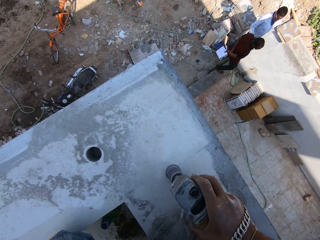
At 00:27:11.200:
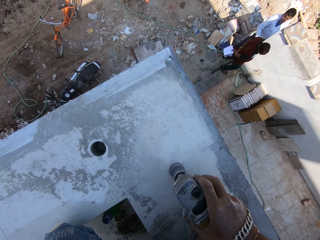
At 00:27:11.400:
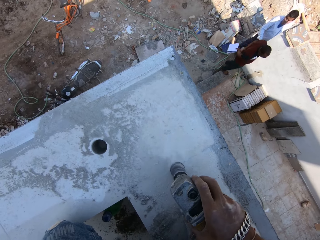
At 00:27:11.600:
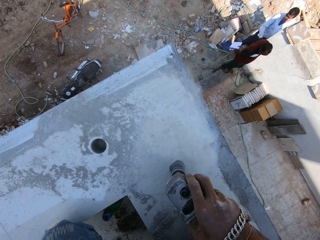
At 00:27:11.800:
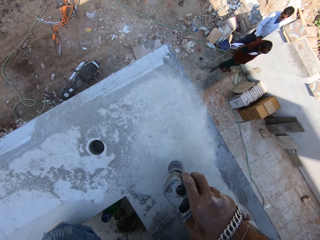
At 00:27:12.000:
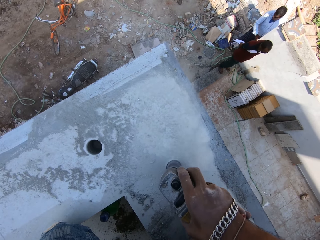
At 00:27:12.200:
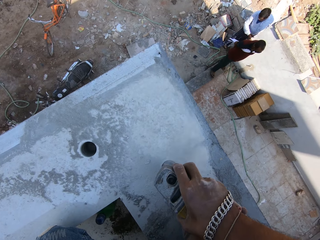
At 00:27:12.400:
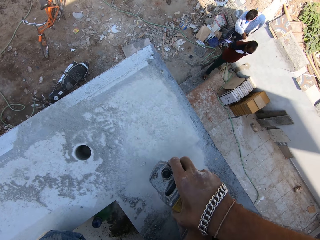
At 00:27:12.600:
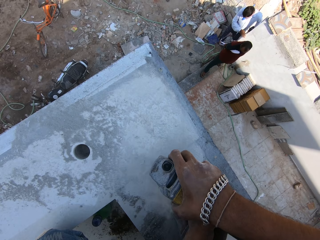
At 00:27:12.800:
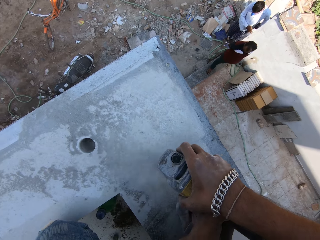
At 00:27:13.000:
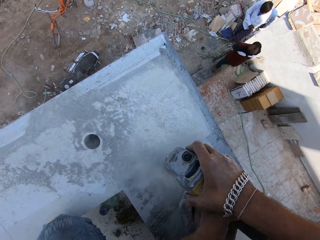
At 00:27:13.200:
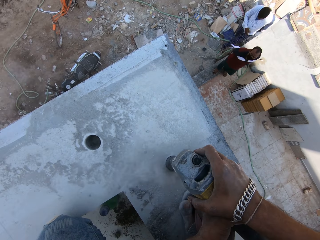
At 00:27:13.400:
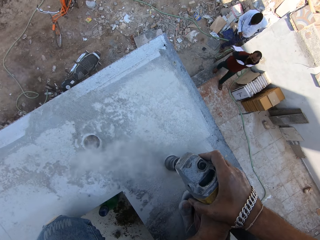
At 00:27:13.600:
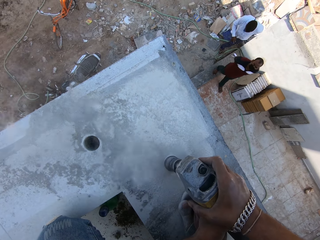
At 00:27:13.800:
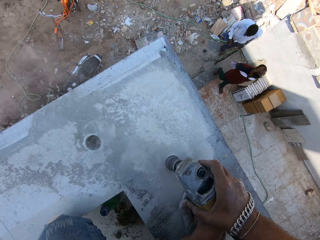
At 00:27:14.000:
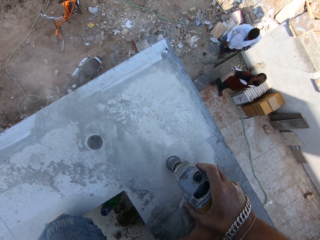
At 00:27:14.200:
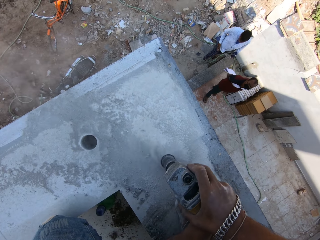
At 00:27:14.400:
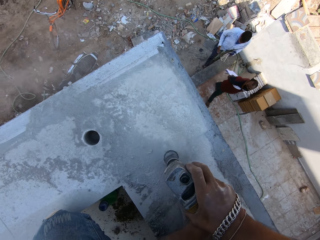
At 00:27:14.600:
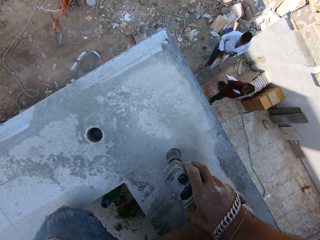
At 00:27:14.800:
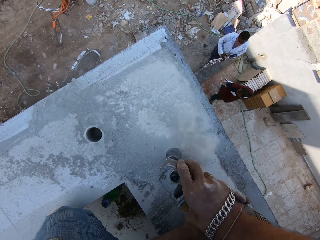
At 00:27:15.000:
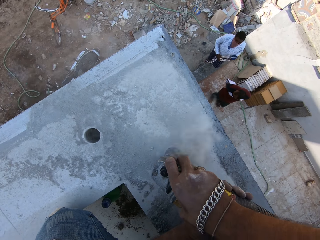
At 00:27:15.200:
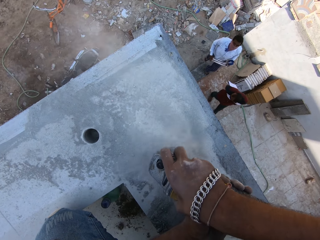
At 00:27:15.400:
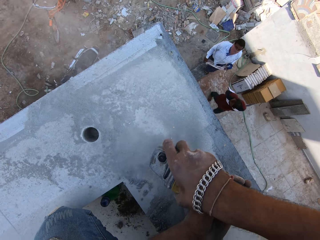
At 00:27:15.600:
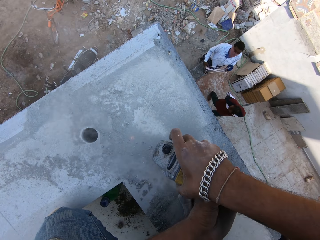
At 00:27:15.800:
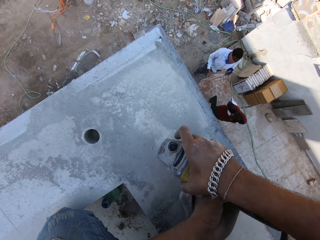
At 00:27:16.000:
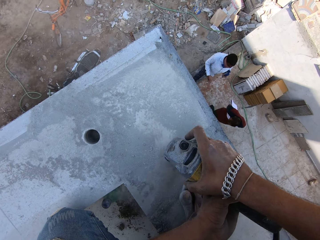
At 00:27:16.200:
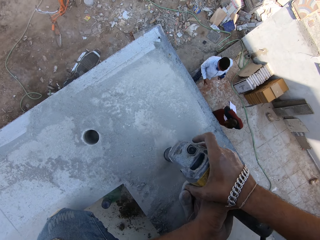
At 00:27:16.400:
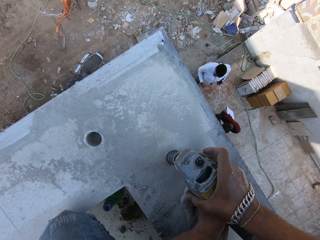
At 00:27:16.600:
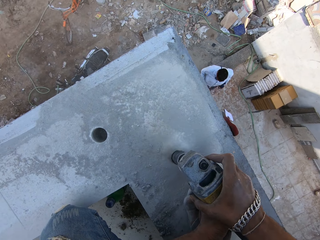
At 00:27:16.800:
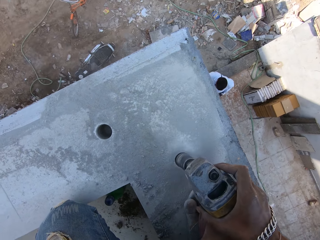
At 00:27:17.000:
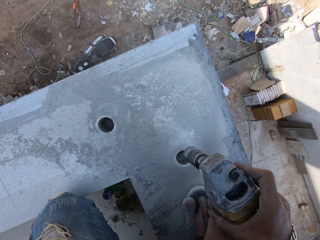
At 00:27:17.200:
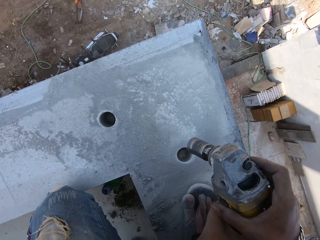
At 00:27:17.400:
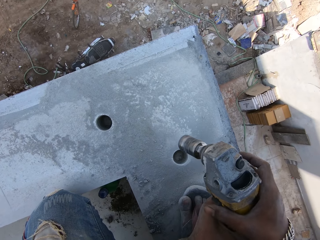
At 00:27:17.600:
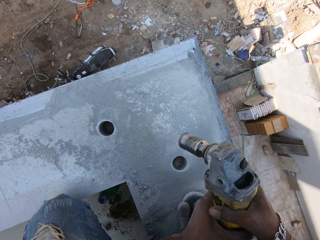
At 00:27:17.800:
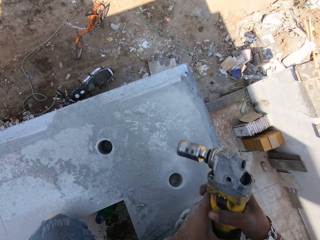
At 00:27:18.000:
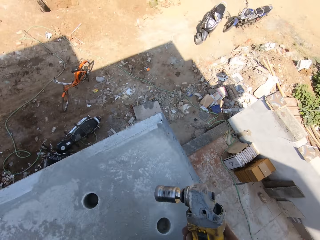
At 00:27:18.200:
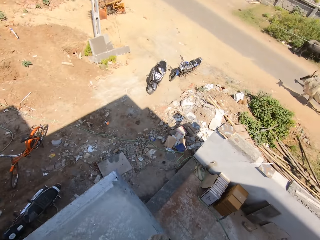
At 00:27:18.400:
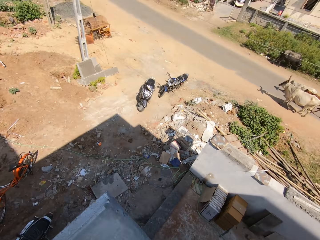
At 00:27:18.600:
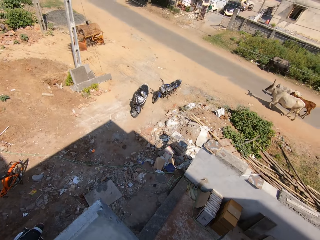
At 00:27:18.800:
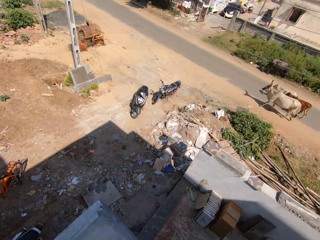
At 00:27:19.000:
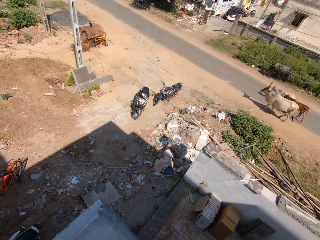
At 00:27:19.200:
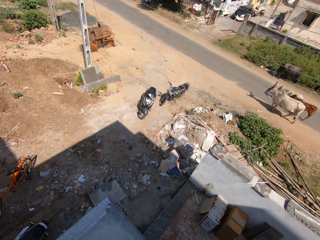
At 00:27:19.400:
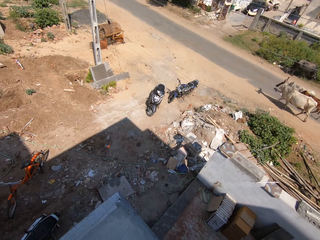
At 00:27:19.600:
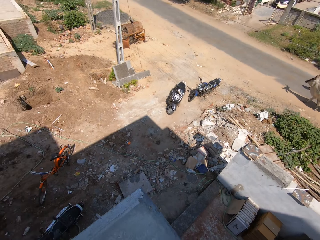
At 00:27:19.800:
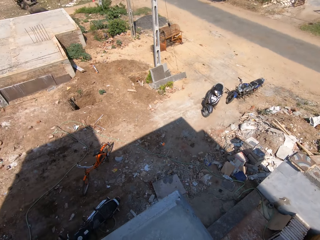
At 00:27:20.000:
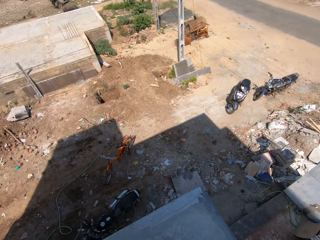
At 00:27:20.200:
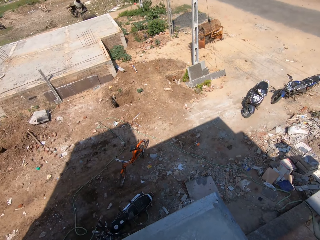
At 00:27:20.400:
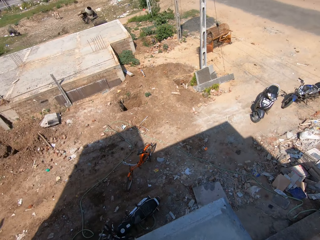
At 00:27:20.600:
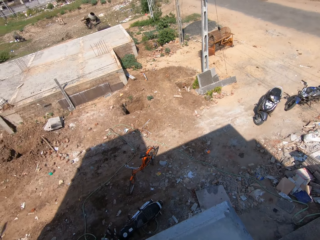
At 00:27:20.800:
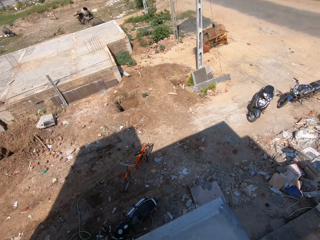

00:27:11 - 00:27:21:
A man walks into the building. Another man walks into the building. A third man holds a measuring tape with both hands. A man stretches cloth. The camera wearer raises the hole saw cutter in his right hand. He turns off the drill.

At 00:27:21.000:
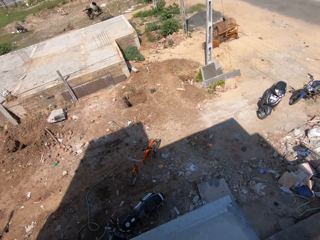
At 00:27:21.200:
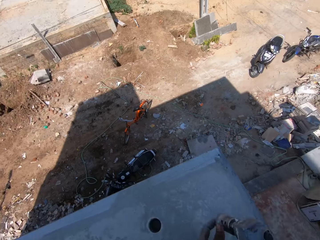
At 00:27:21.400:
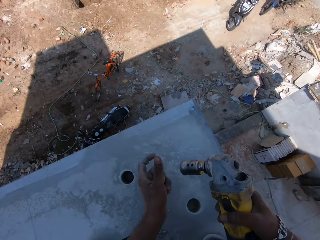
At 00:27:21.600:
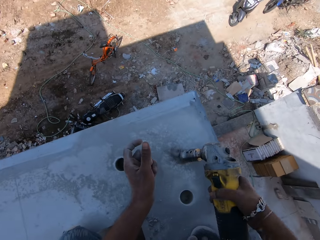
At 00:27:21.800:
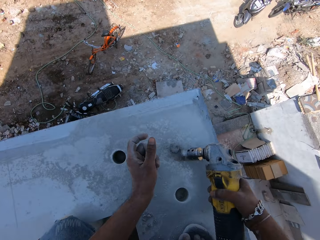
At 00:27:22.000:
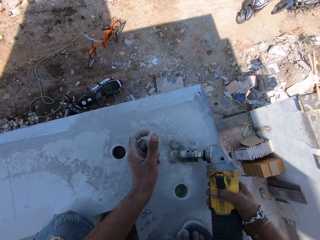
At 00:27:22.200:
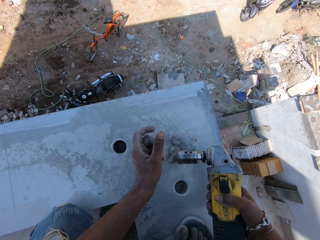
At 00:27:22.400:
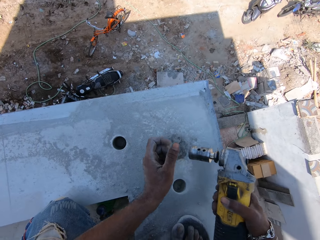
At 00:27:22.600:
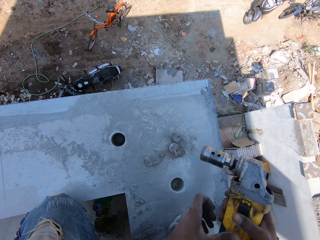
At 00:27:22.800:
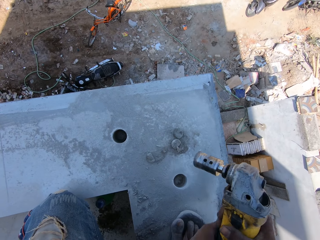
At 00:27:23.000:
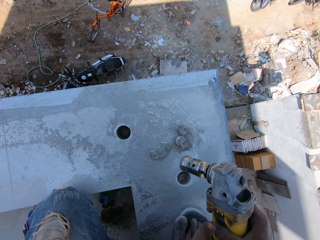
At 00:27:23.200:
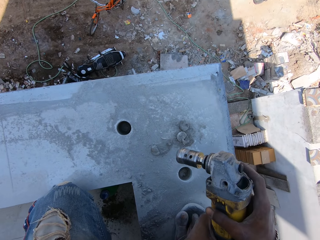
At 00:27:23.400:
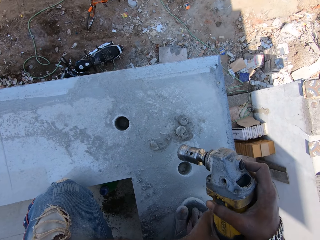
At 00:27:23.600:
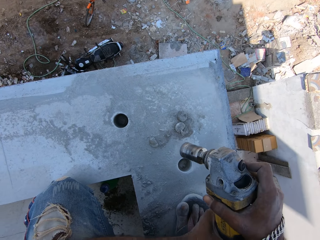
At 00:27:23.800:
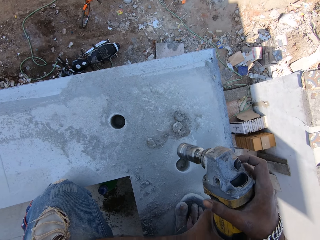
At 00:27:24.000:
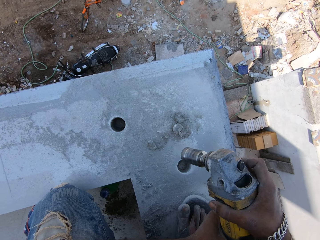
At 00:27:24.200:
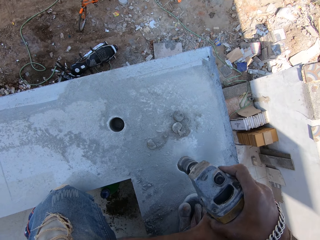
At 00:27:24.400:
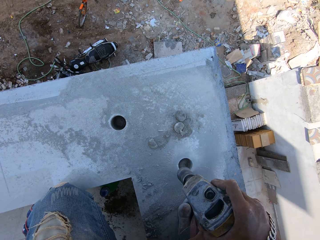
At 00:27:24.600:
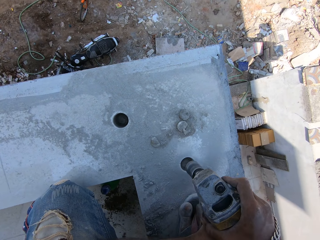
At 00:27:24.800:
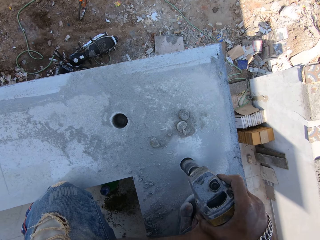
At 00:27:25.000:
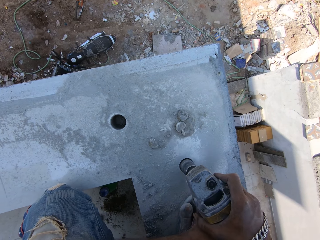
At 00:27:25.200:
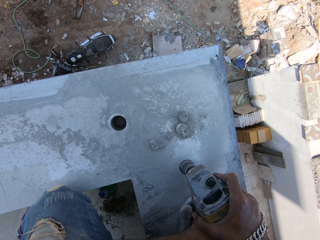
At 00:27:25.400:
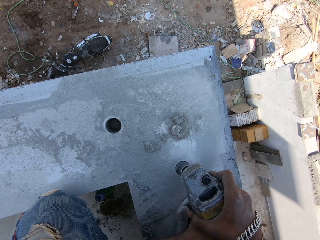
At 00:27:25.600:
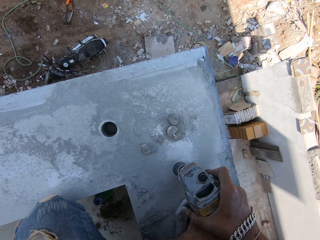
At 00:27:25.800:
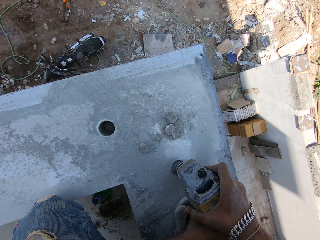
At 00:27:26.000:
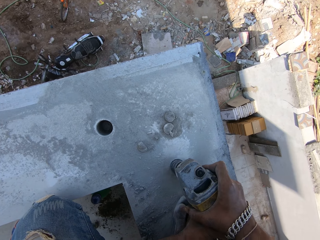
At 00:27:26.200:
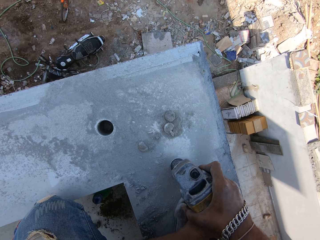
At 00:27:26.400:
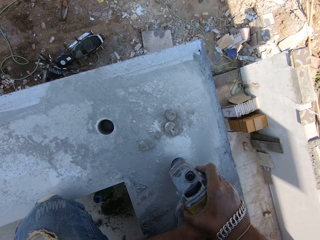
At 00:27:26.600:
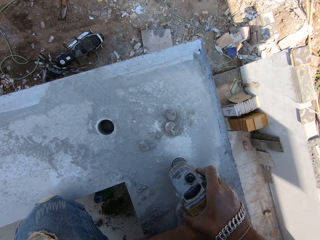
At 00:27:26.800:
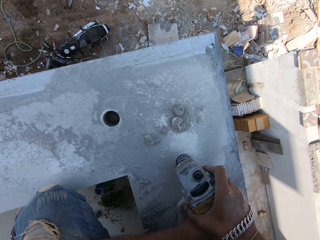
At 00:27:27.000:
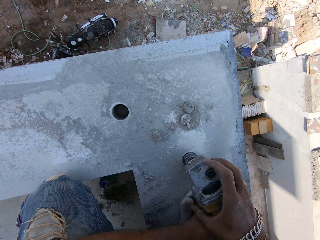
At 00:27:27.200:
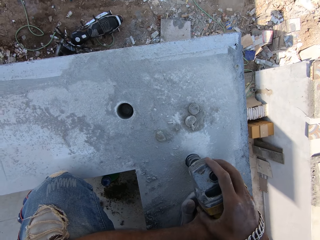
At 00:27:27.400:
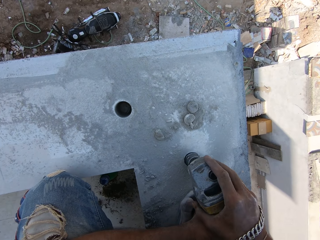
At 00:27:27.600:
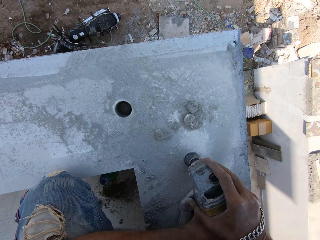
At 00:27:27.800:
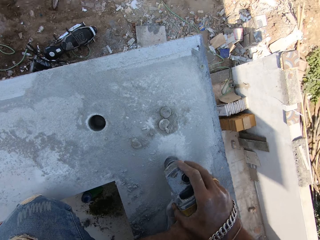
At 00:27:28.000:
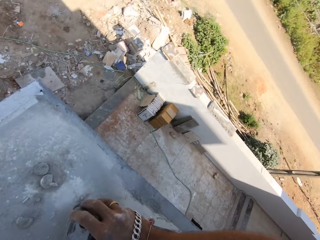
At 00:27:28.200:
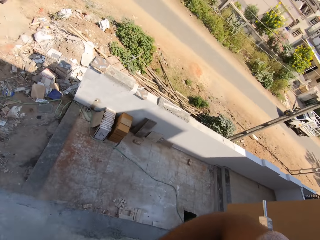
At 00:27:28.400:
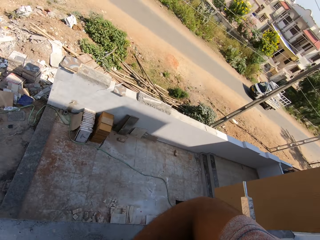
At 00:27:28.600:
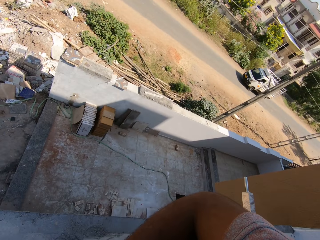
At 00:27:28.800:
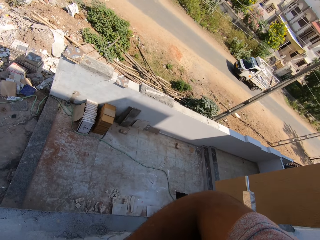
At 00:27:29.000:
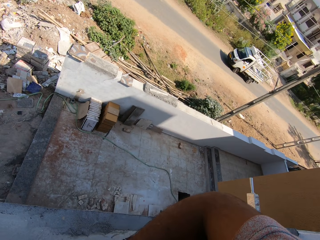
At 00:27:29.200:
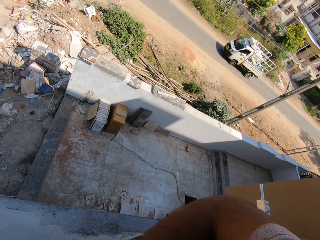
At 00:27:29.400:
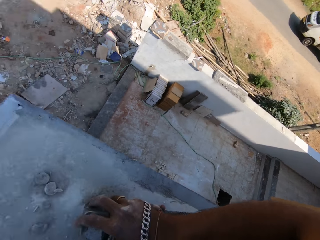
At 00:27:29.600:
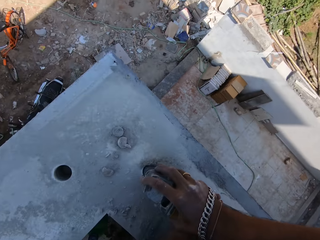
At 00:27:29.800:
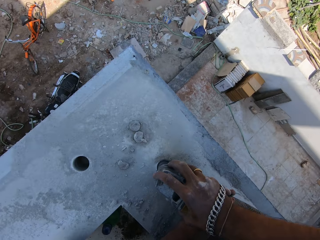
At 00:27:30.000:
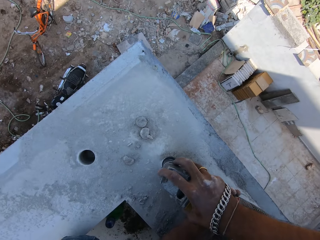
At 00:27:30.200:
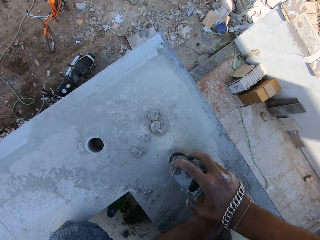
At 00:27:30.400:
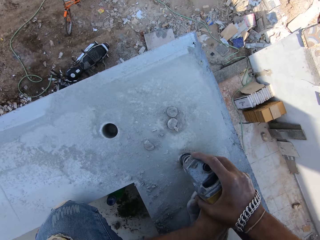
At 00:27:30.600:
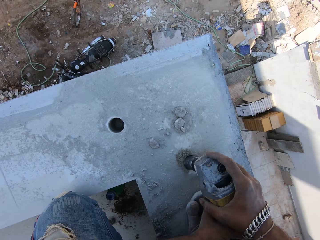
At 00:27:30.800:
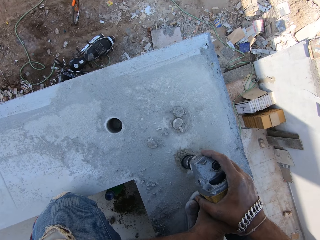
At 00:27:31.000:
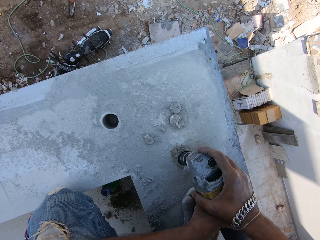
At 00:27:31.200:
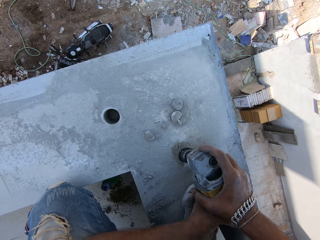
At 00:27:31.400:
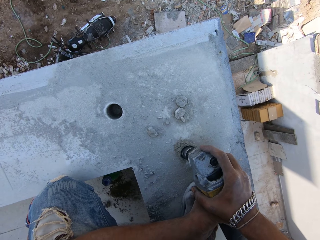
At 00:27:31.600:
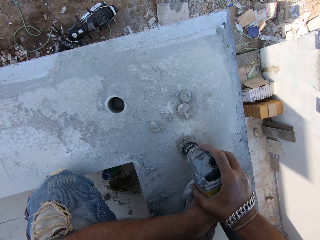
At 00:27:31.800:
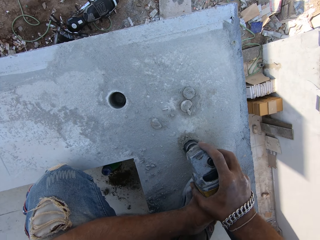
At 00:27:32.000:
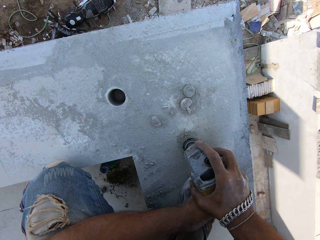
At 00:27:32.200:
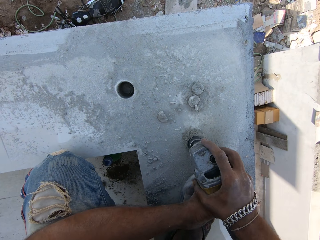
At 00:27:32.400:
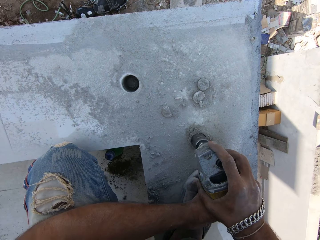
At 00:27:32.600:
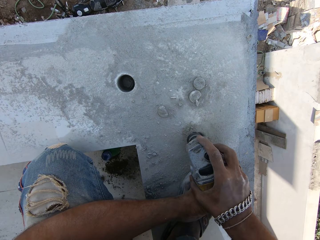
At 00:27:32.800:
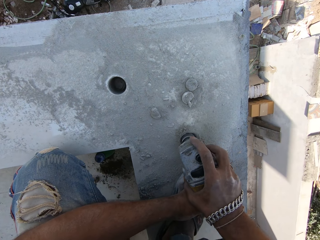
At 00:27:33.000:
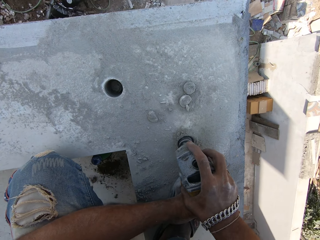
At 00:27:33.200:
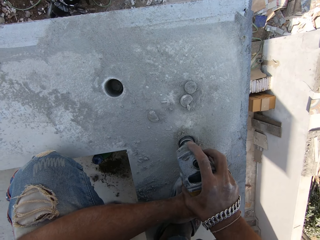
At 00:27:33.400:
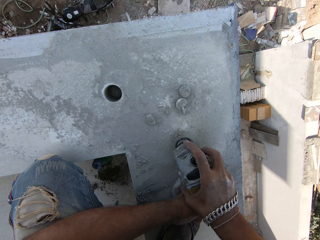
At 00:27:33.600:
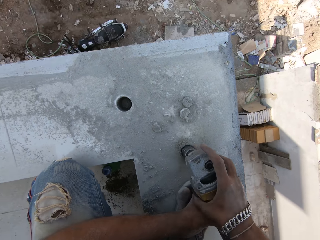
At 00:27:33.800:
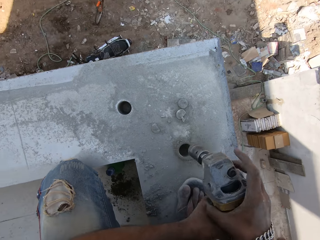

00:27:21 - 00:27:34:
The camera wearer hits the hole saw cutter in both hands on the terrace floor of the building. He removes soil from the drill. He presses a button on the hole saw cutter in his right hand with his right index finger. He drills the hole into the top of the building with the hole saw cutter in both hands. A white truck drives past the building.
